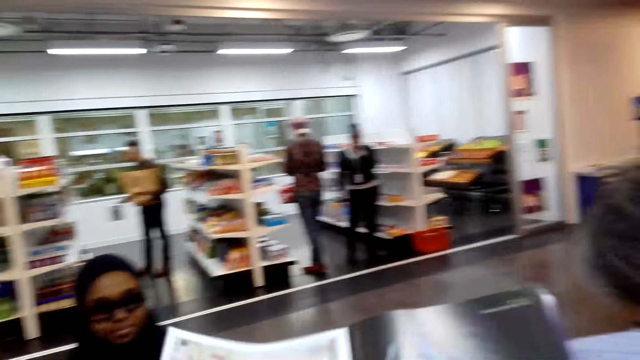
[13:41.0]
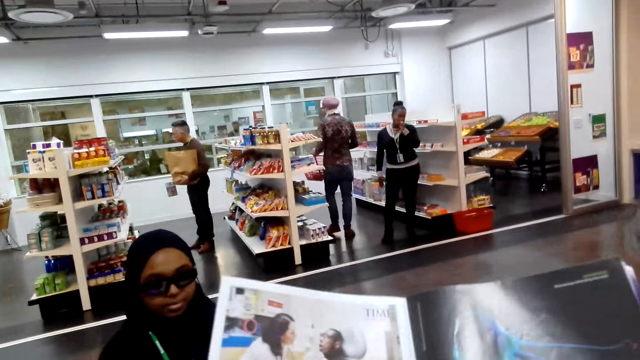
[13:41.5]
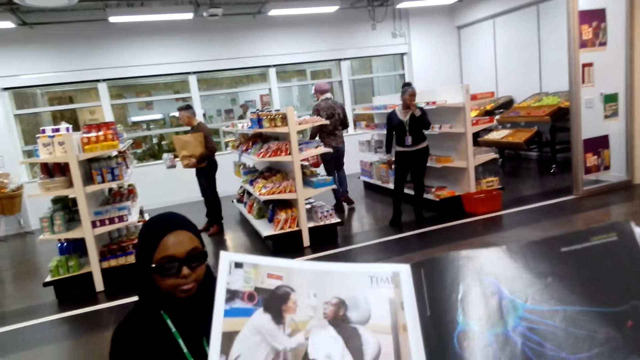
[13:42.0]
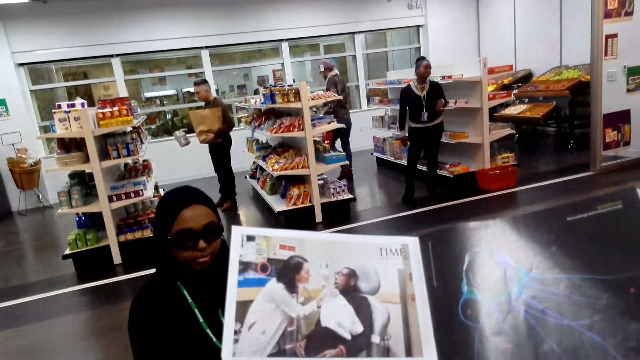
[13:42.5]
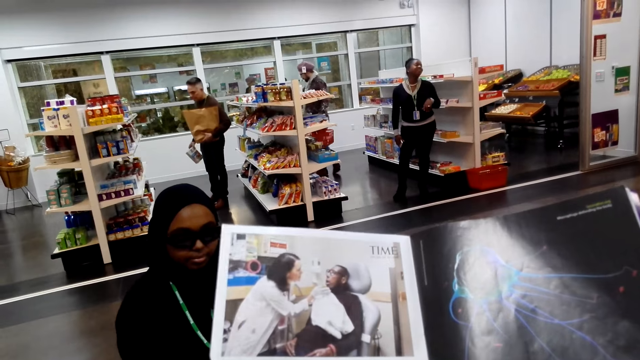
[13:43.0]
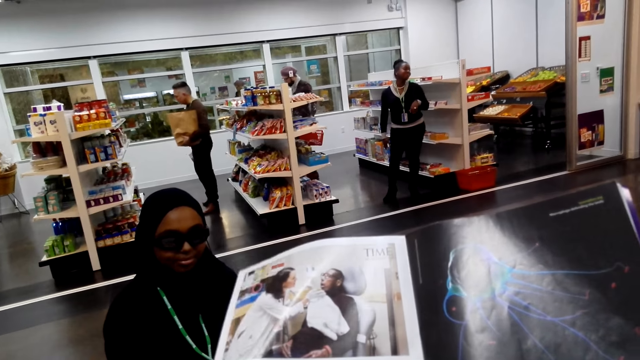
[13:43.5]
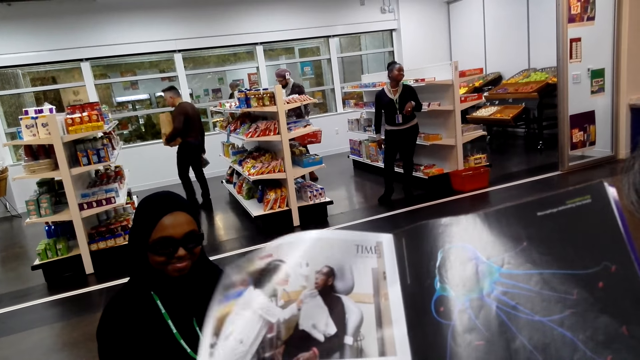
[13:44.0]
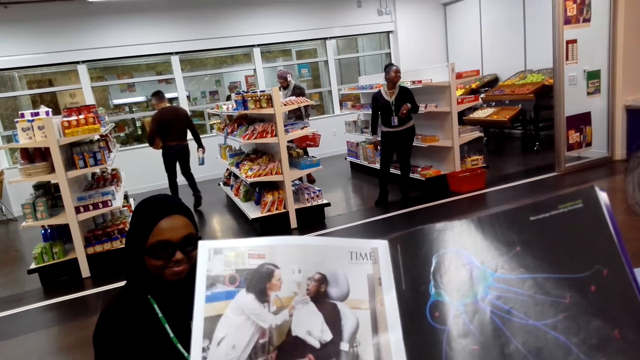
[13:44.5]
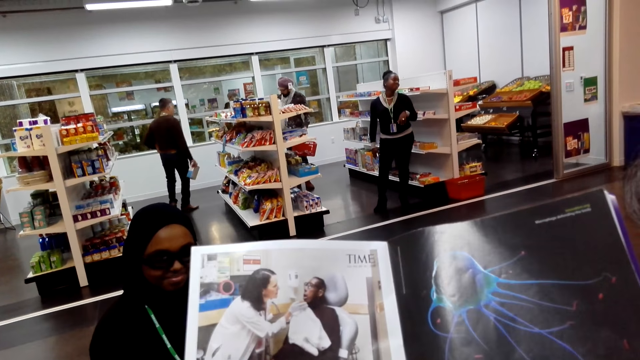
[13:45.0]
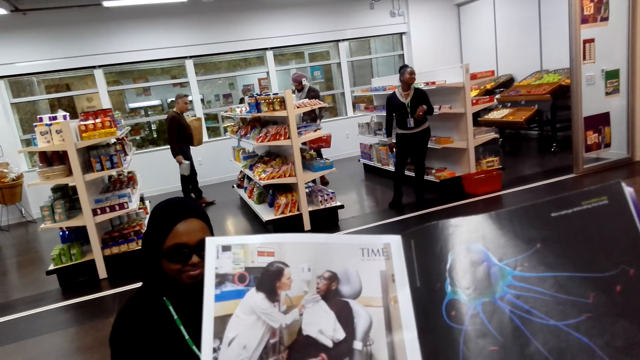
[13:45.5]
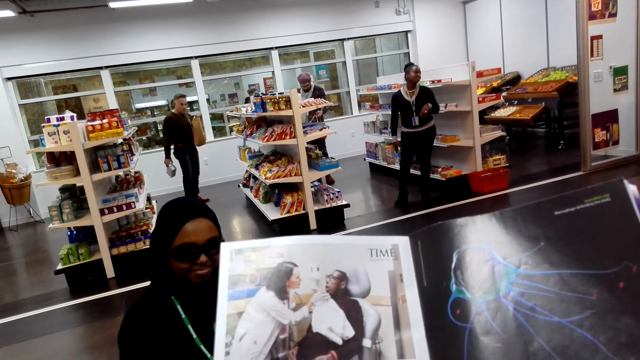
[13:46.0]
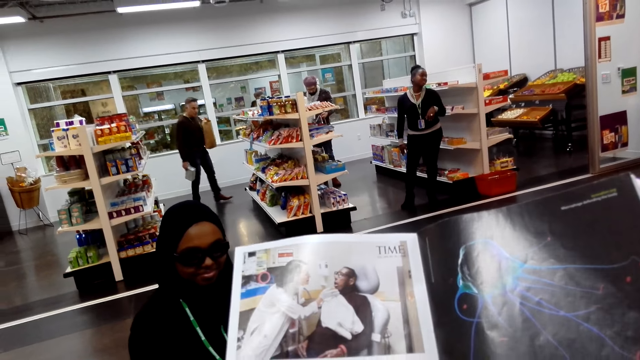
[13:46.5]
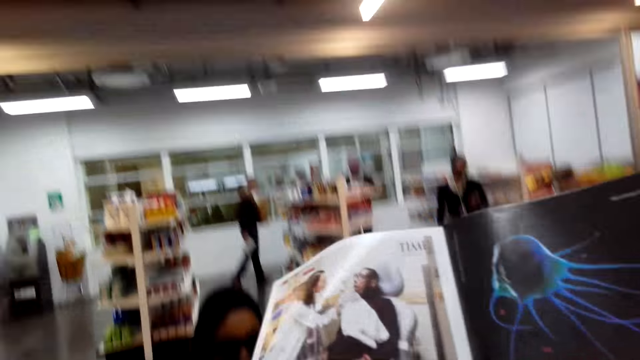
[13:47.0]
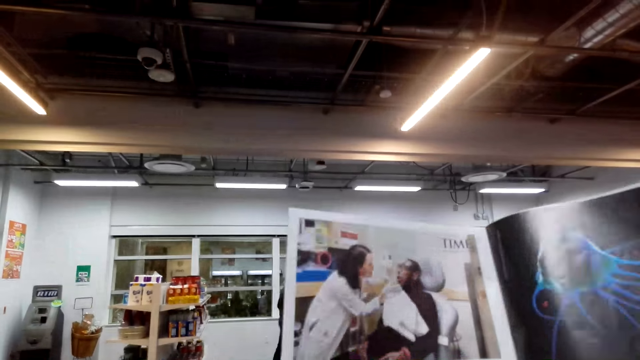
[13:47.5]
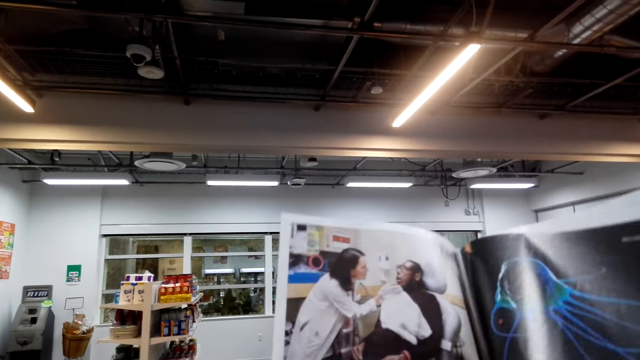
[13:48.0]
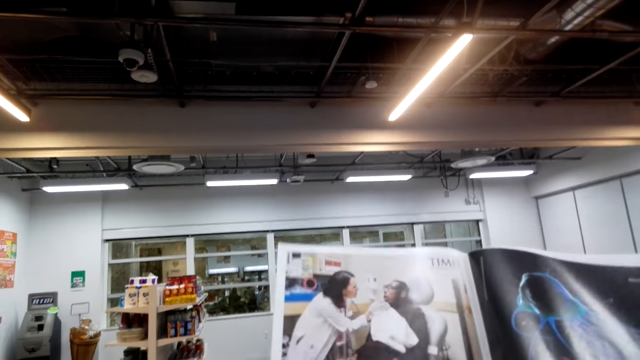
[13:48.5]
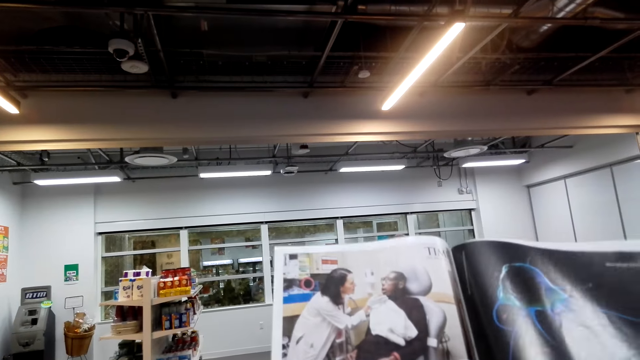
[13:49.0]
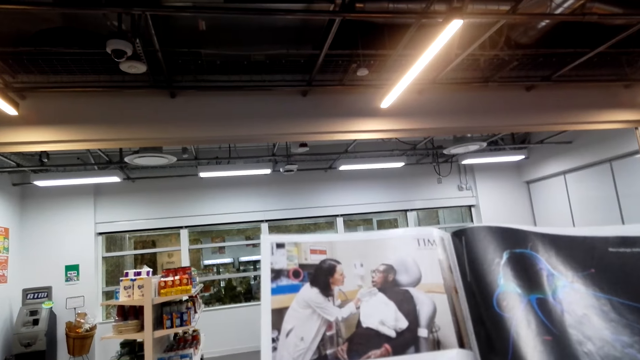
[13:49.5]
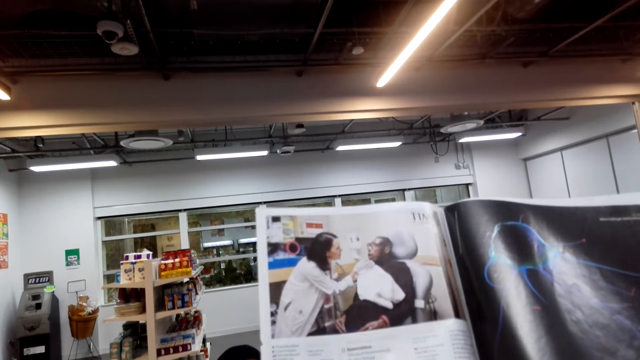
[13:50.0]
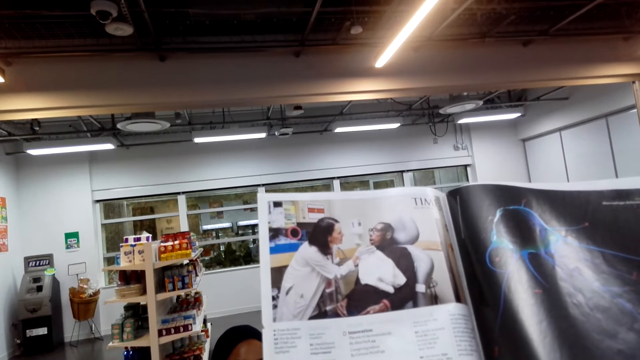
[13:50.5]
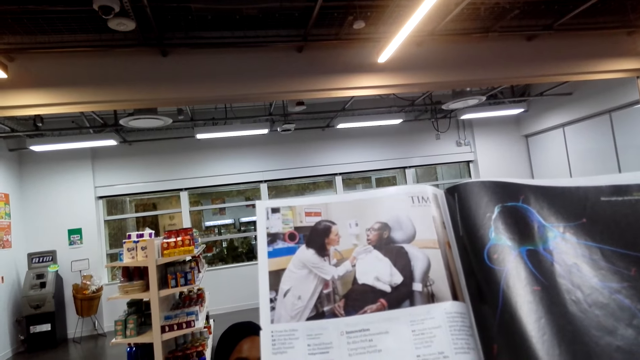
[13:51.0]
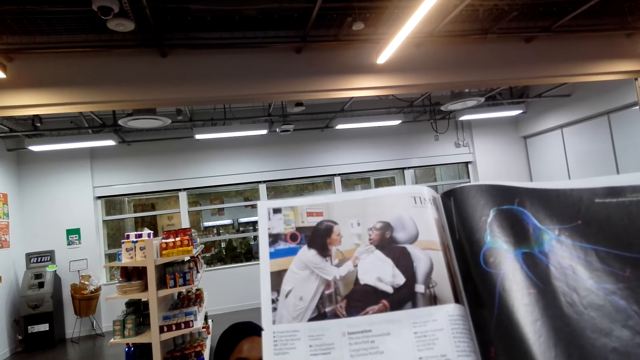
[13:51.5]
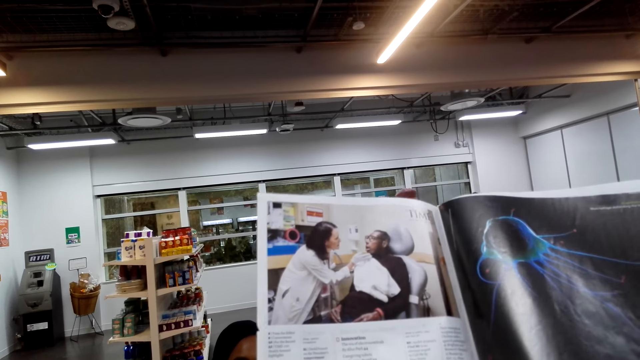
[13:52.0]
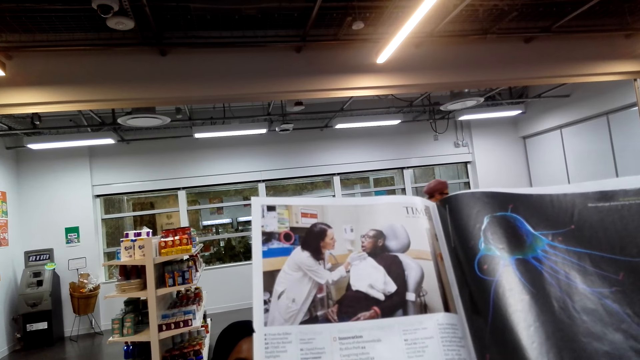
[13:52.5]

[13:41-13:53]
The camera wearer turns around the room. They read the book. They read the book again.

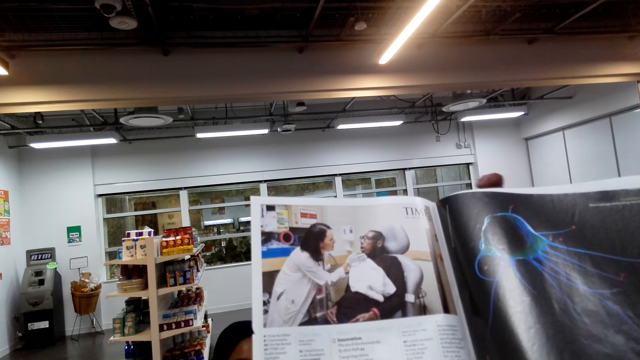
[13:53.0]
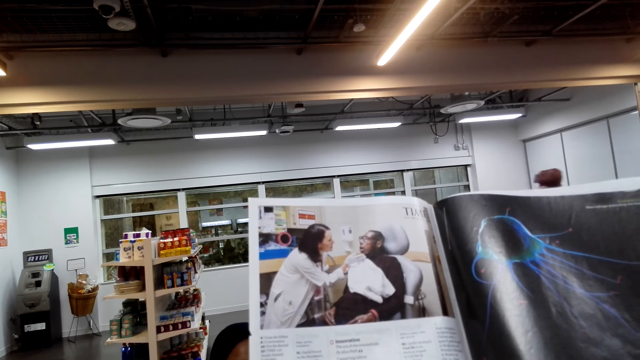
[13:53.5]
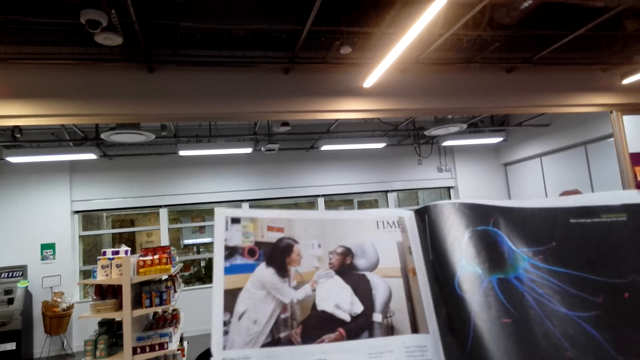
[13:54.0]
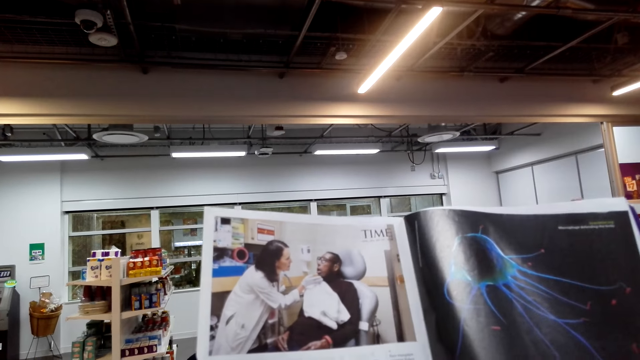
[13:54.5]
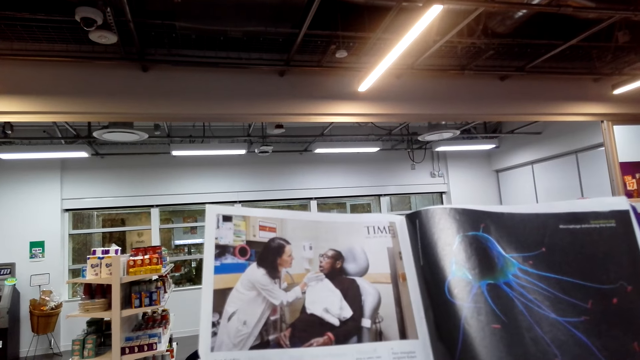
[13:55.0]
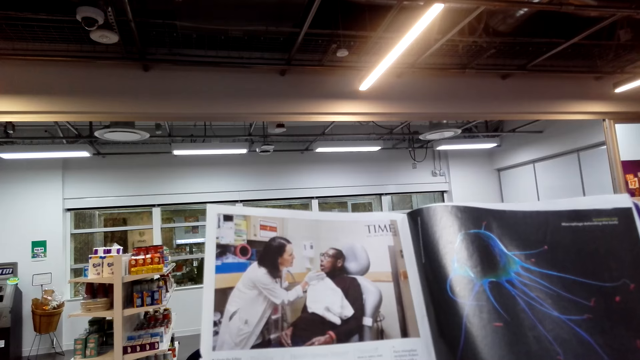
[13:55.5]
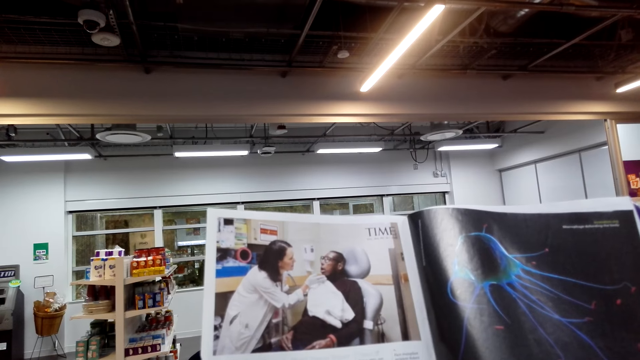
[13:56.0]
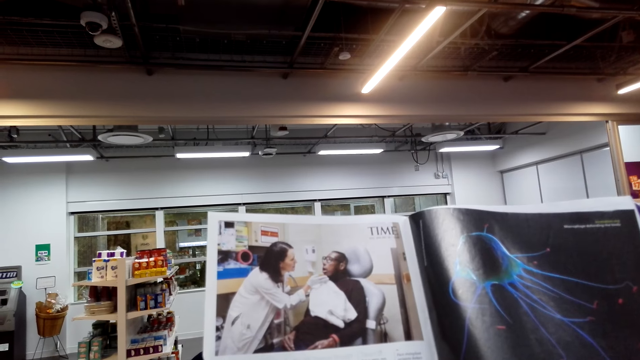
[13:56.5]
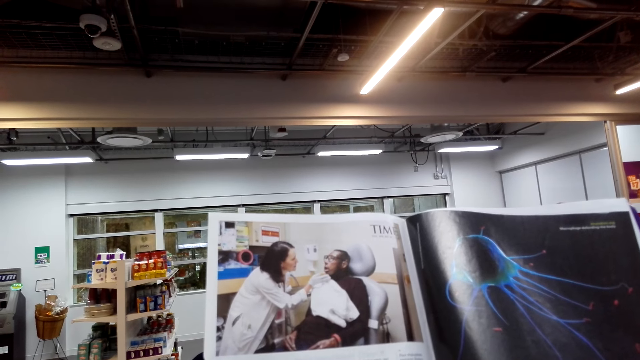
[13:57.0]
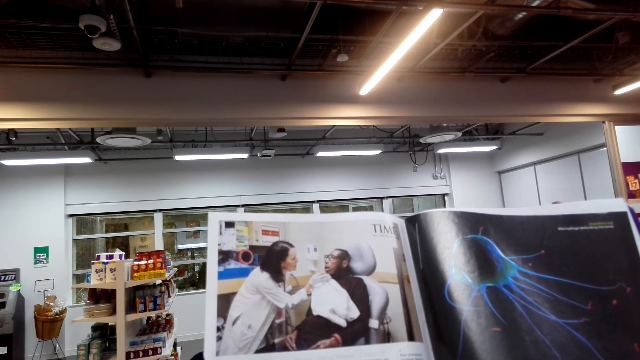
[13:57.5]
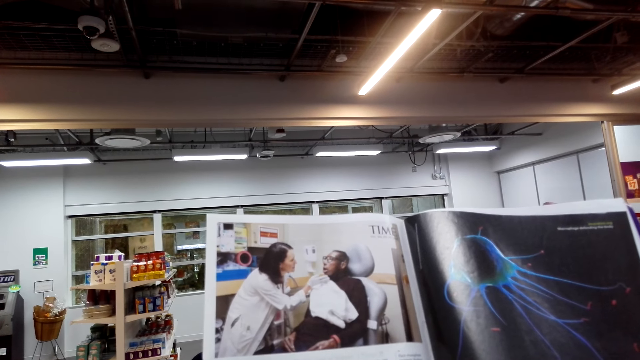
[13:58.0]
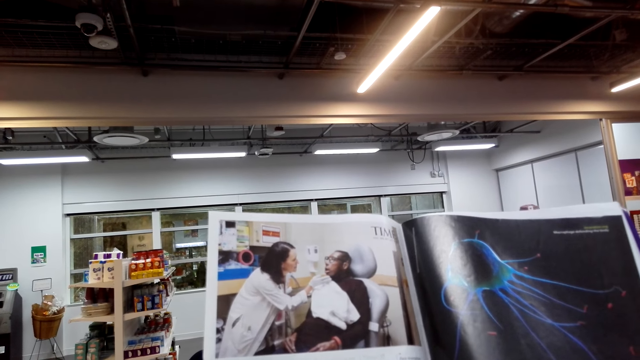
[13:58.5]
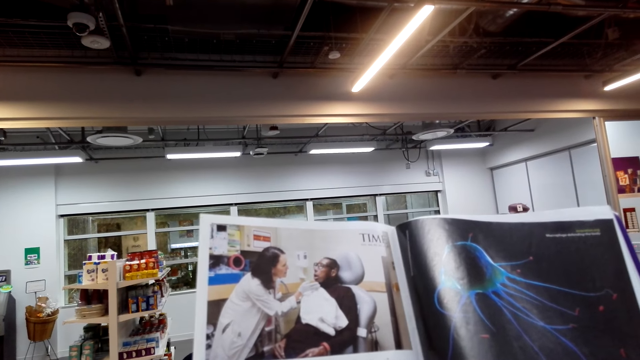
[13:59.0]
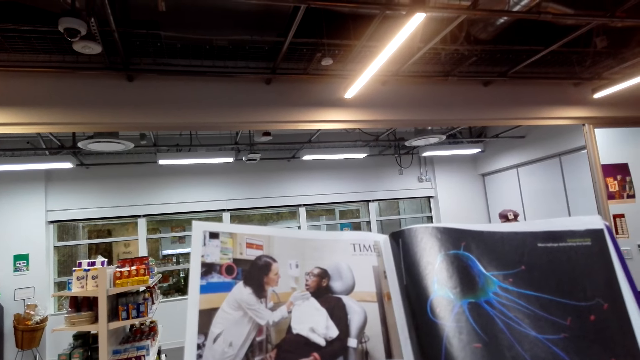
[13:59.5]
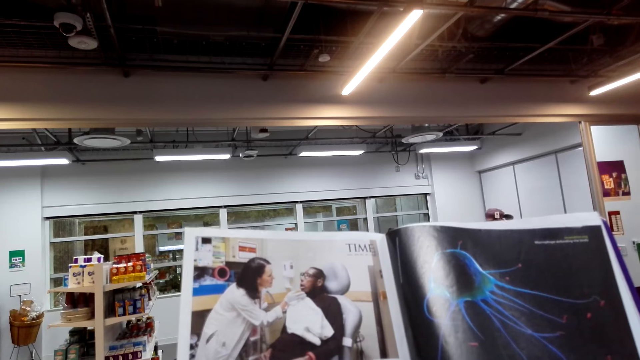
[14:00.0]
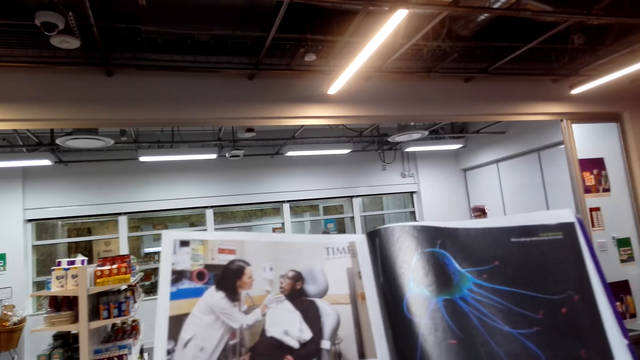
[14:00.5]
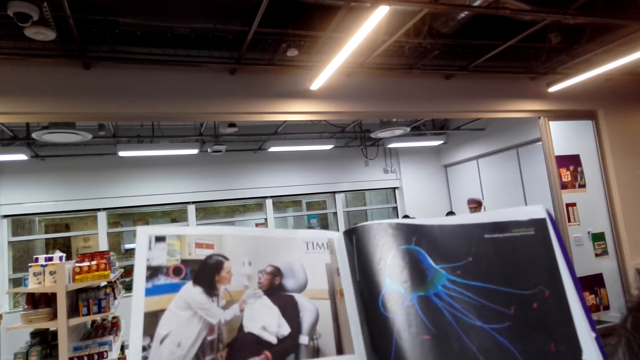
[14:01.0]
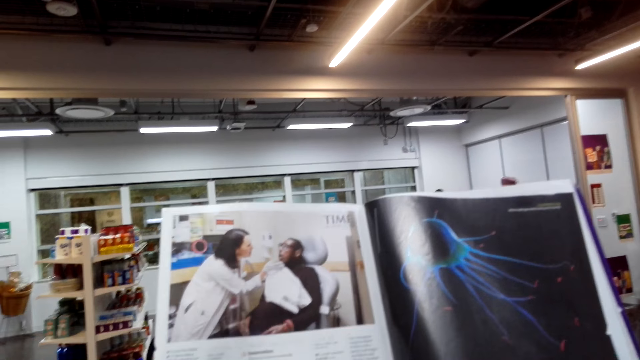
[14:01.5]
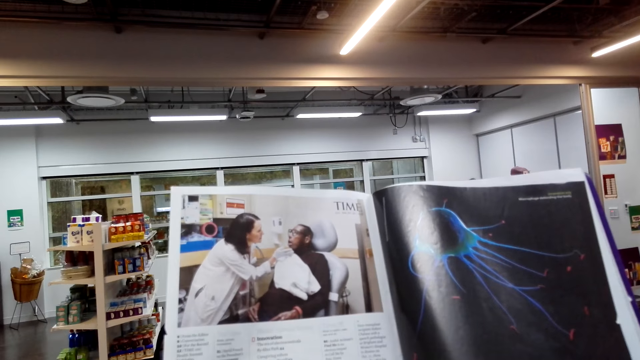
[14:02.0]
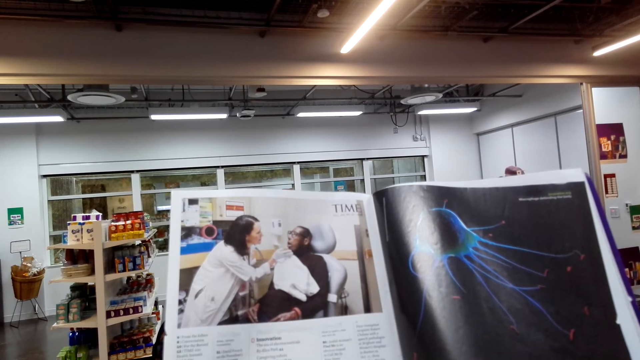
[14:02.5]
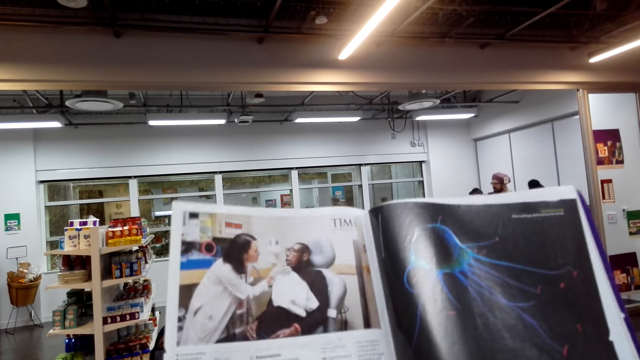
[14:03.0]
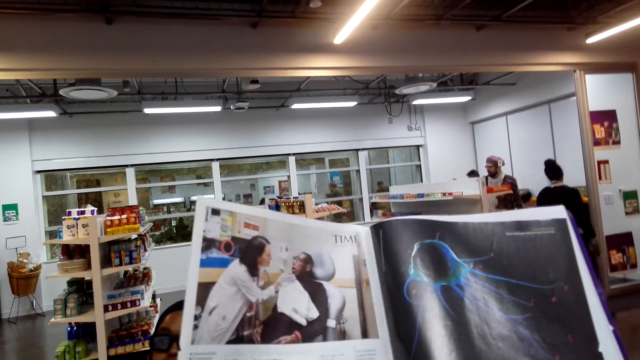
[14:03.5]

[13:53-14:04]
The camera wearer reads the book.
